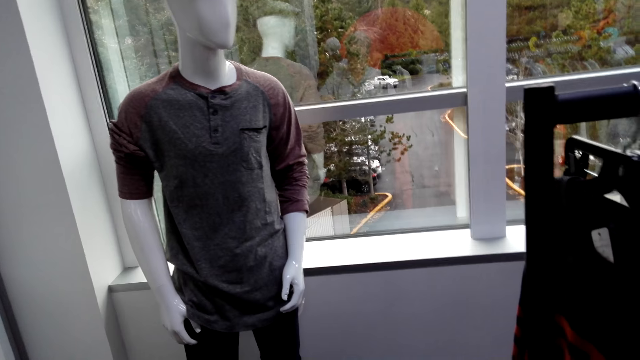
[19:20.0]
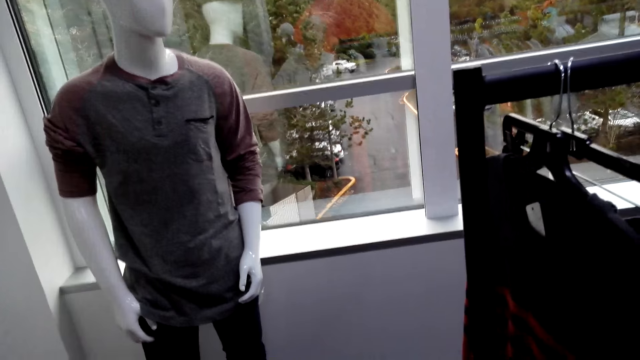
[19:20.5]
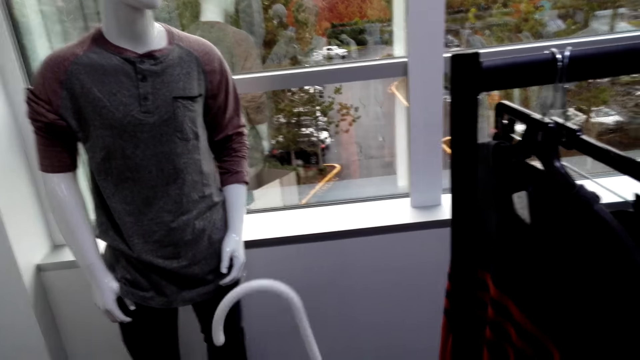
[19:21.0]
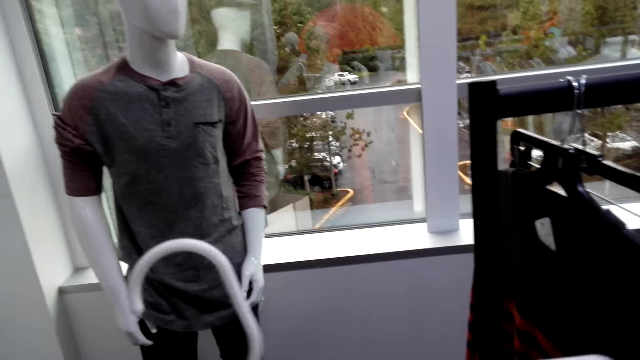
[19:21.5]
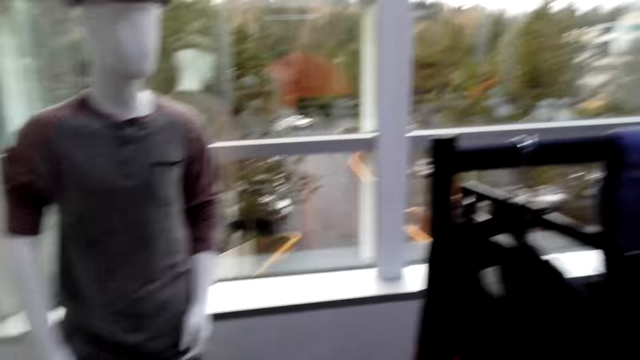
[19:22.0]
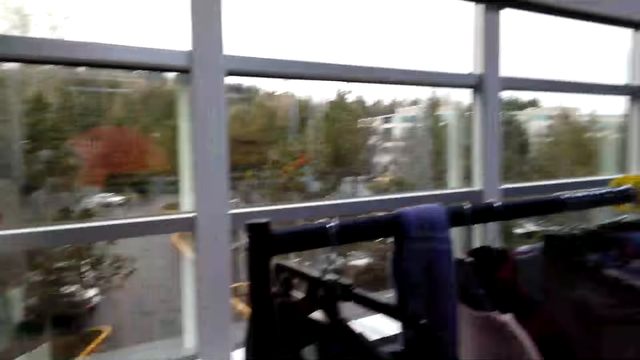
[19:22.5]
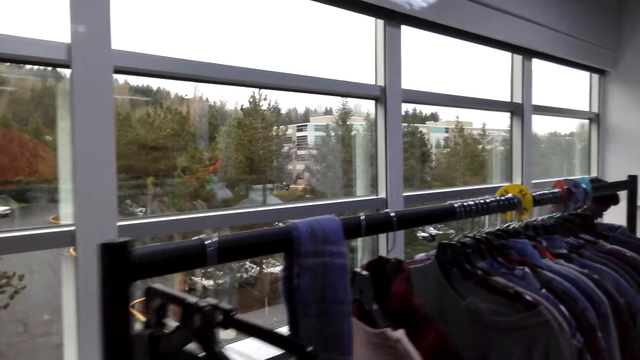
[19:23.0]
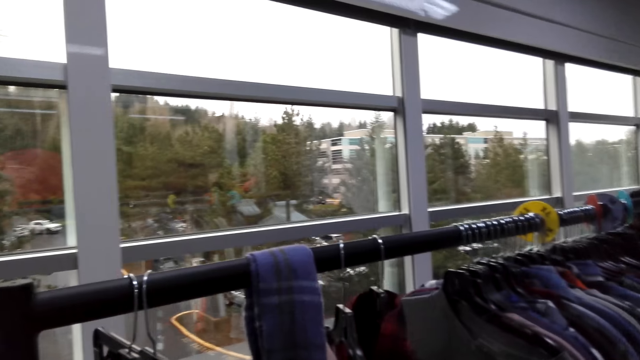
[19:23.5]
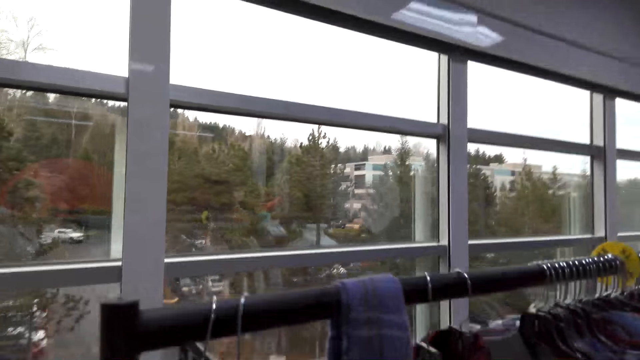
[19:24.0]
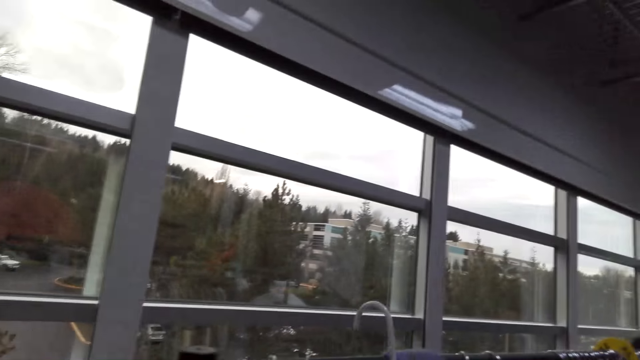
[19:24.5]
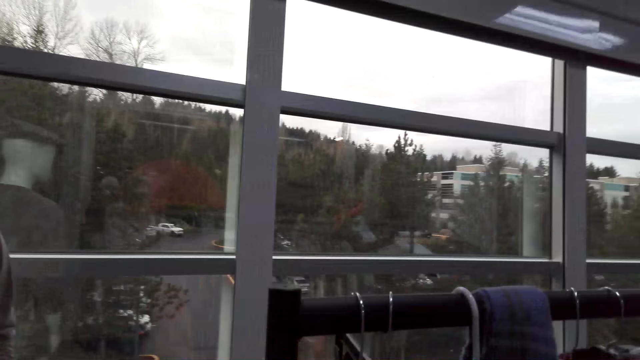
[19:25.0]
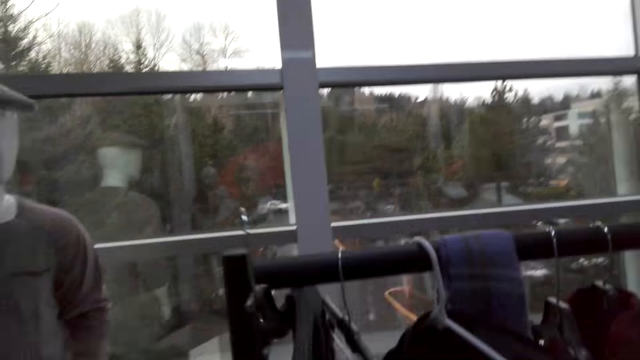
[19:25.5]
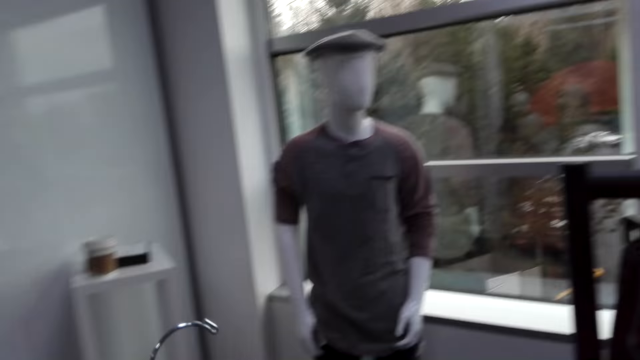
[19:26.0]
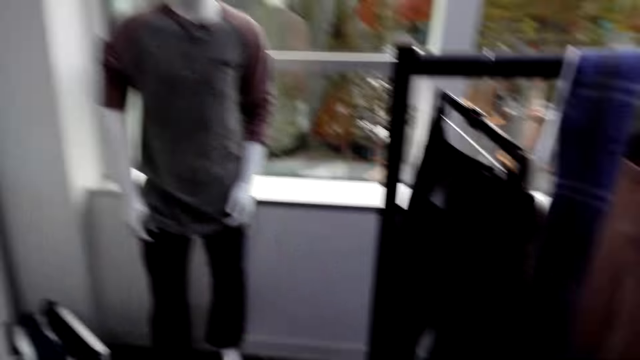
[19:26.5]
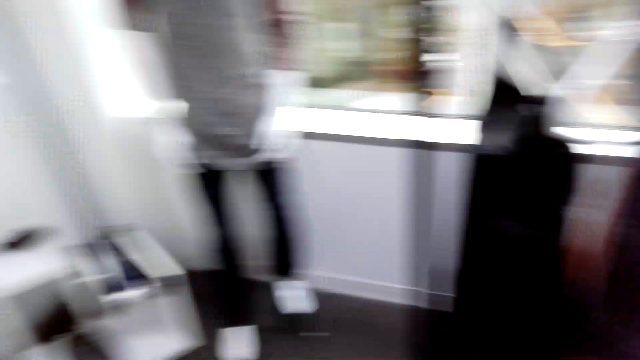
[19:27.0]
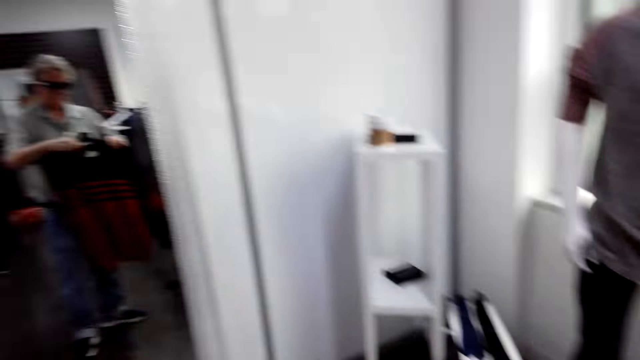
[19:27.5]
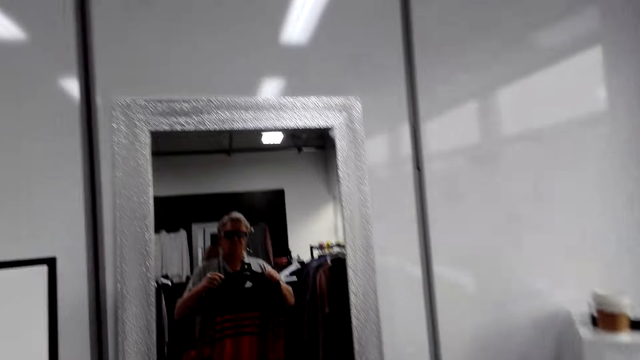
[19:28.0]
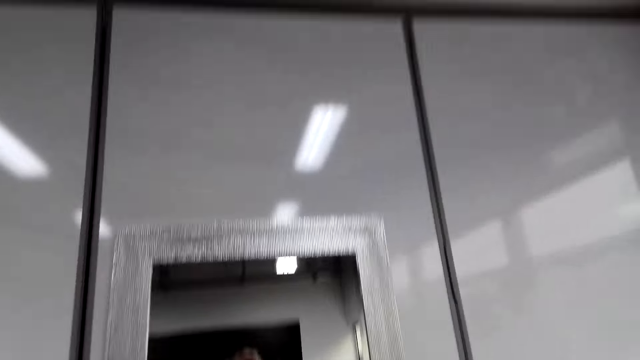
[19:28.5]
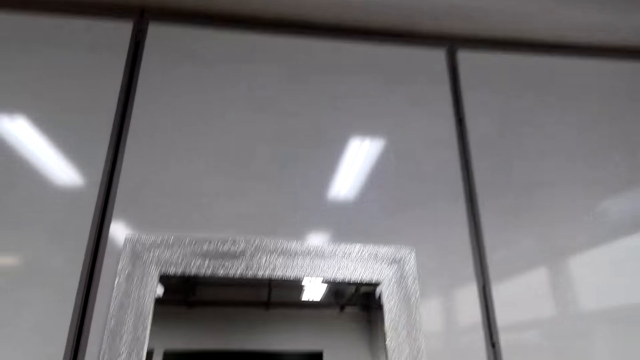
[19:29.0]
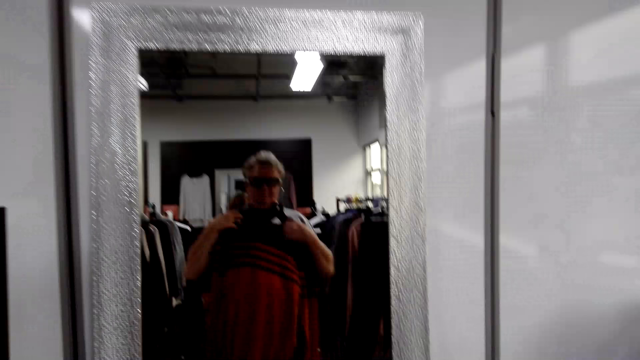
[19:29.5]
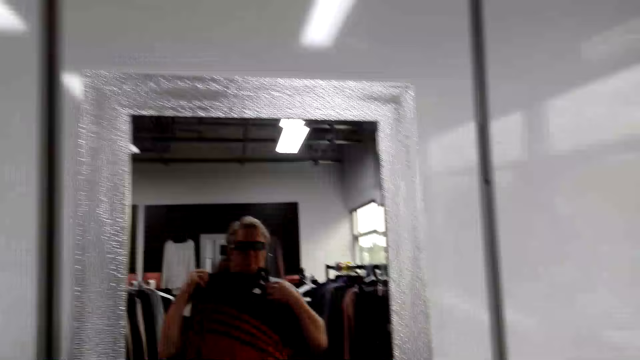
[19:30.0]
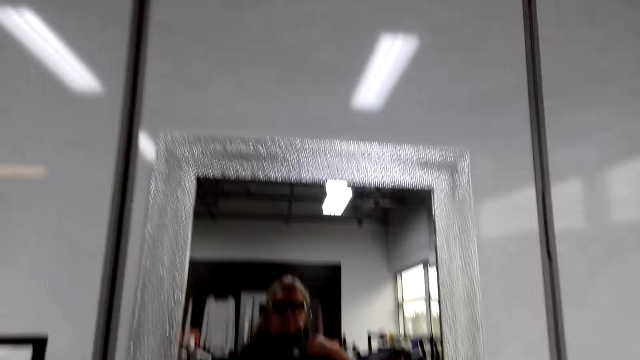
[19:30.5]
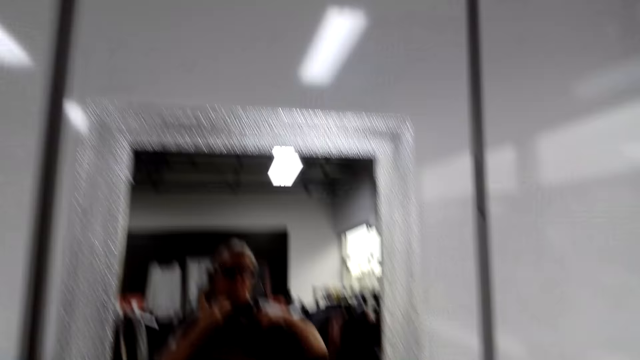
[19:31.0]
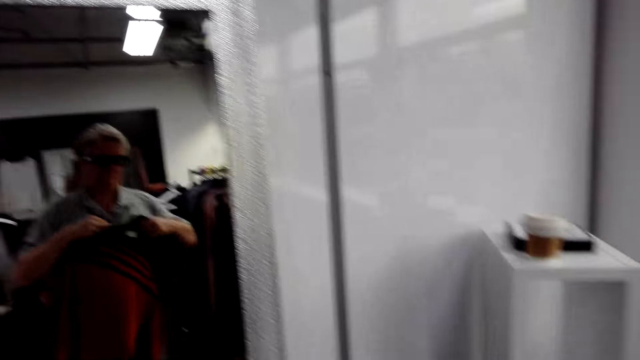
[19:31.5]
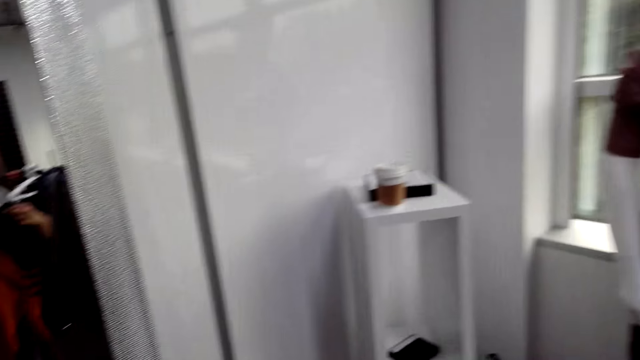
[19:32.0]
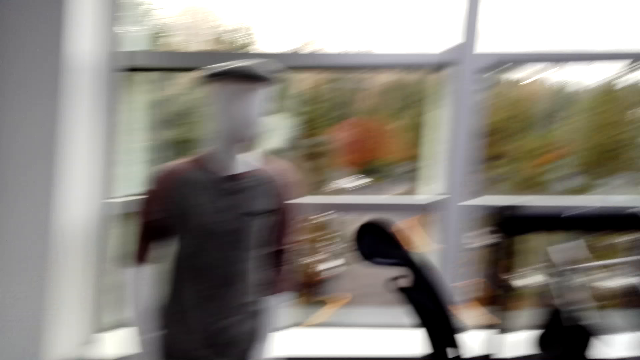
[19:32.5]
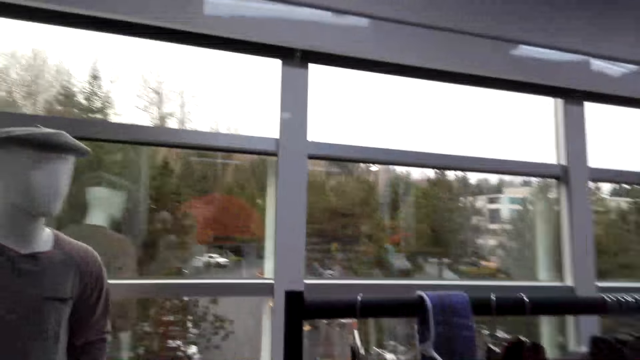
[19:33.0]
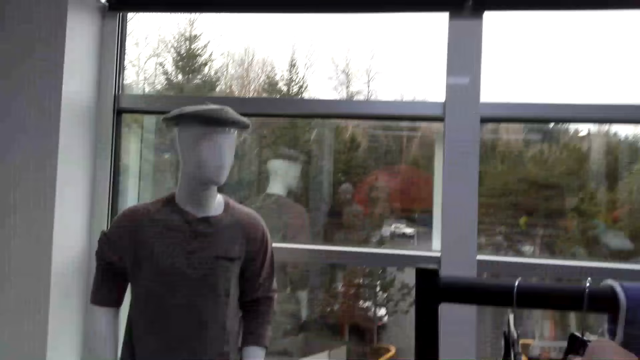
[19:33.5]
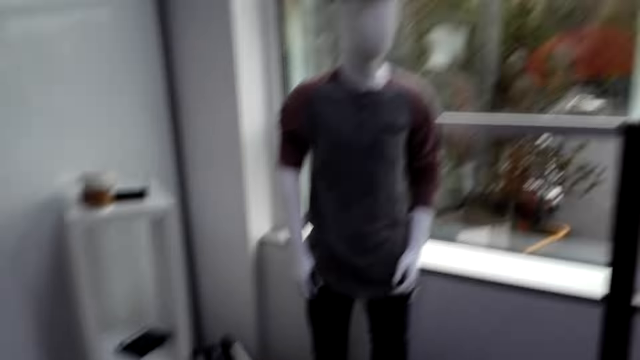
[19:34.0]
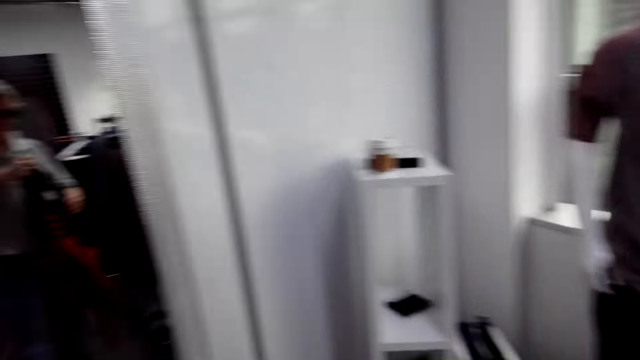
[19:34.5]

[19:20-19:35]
The camera wearer picks up the hanger. They put the cloth on the hanger. They turn around. They put the hanger on the bar. They turn around. They look around the shop. They adjust a cloth. They converse with a woman. They turn around. They adjust the cloth. They turn around.

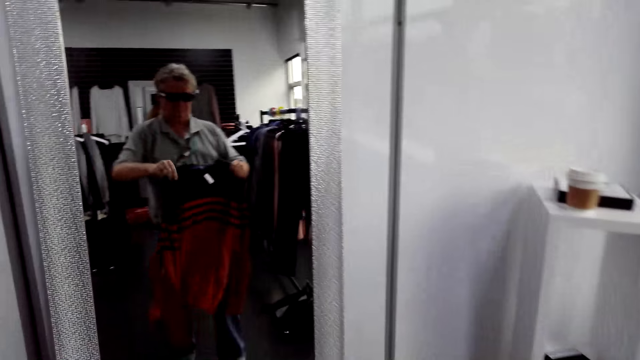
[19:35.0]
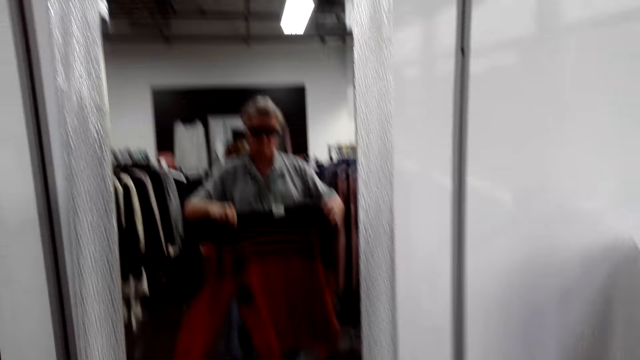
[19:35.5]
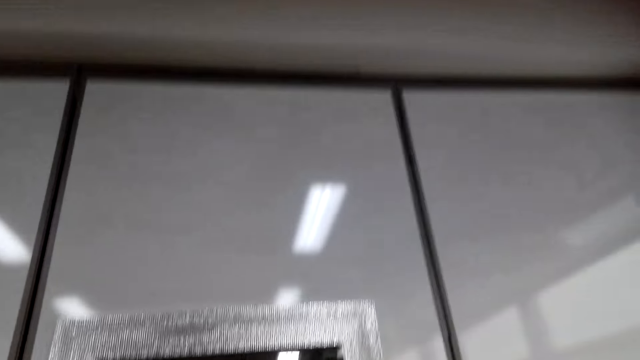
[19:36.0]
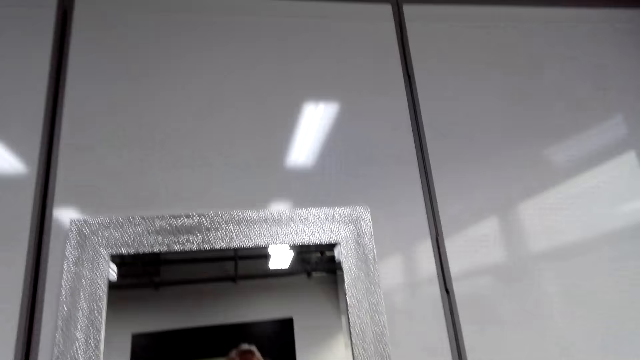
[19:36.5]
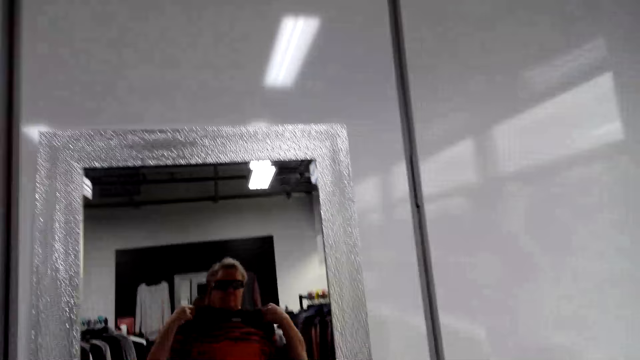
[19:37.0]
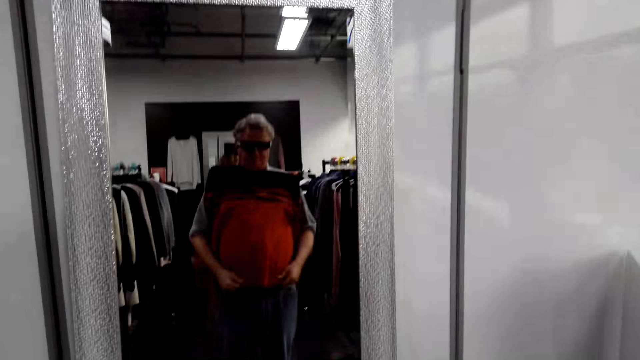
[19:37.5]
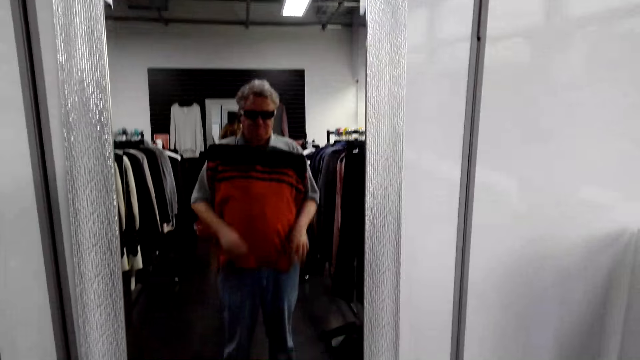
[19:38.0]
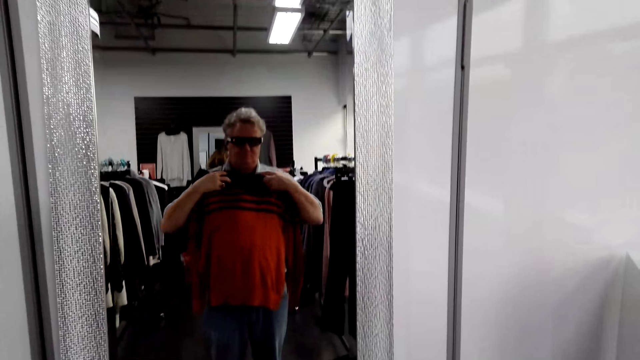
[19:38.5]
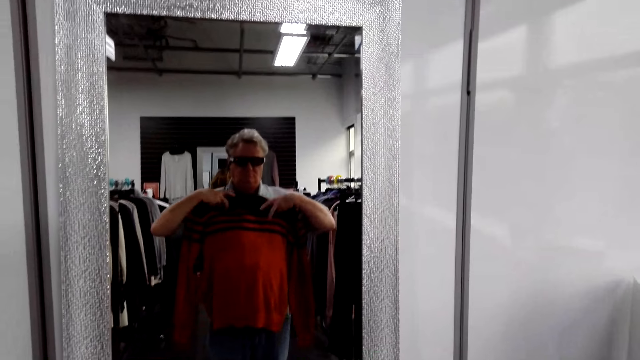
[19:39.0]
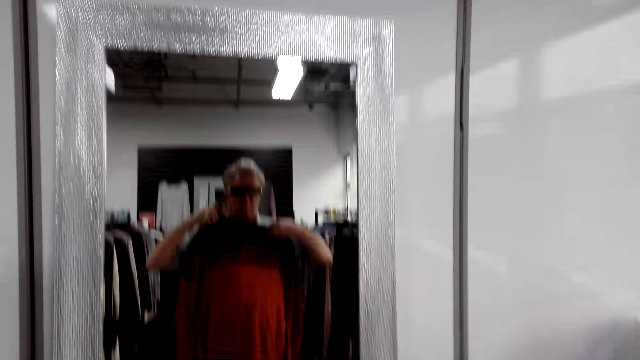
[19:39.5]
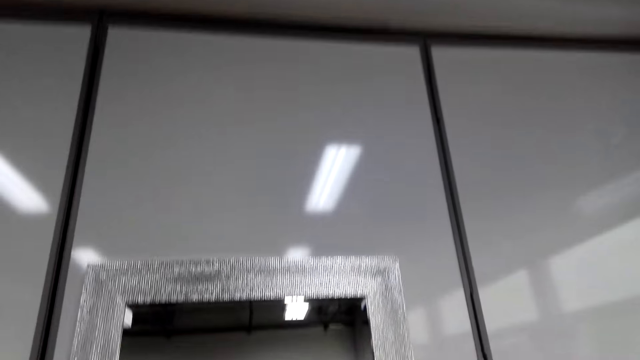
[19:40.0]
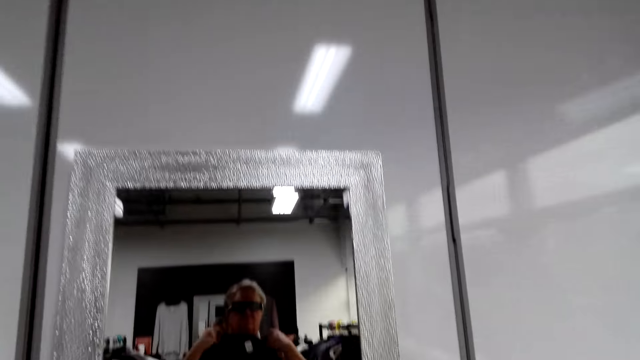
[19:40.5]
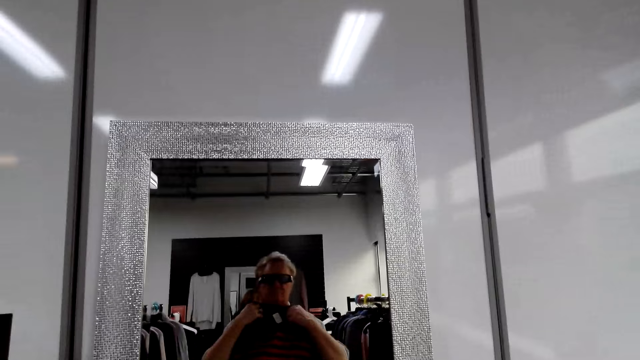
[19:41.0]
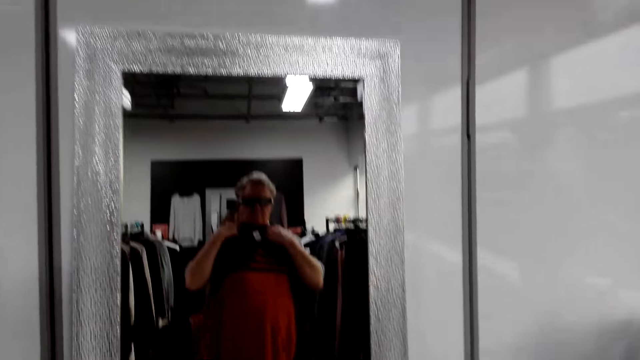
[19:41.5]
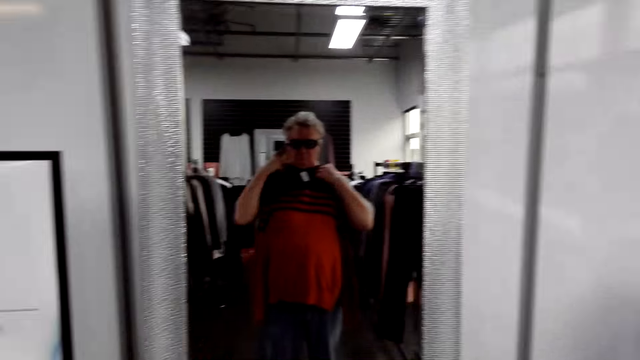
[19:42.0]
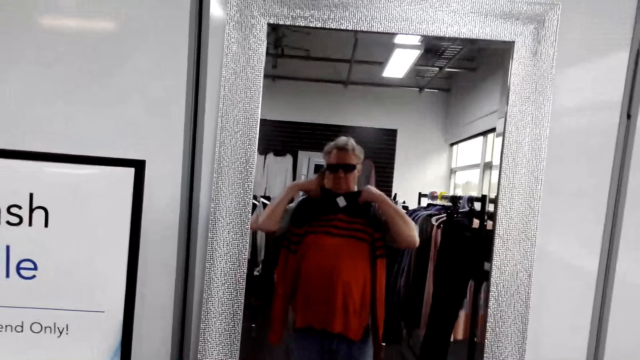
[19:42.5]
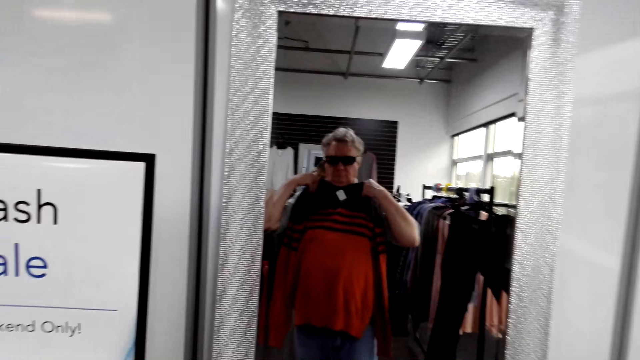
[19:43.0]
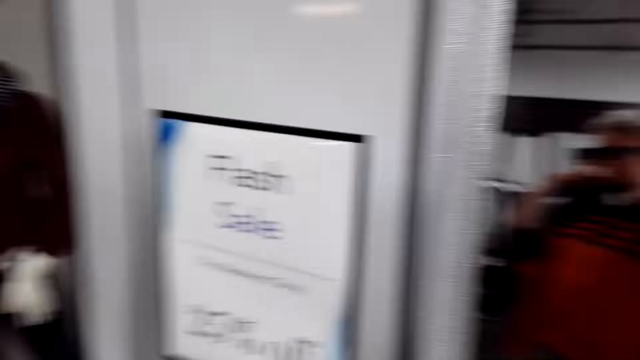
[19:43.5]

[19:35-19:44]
The camera wearer holds a cloth. They turn around. They hold the cloth. They look at the mirror. They turn around. They hold the cloth.
